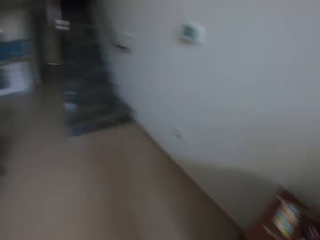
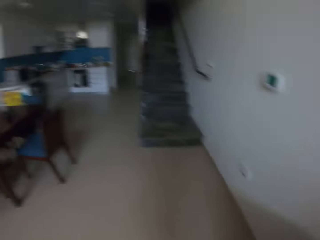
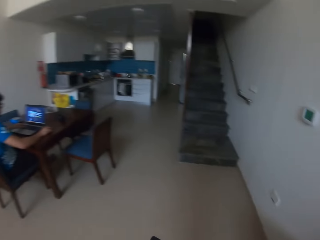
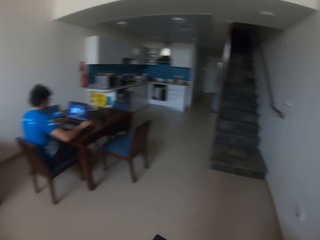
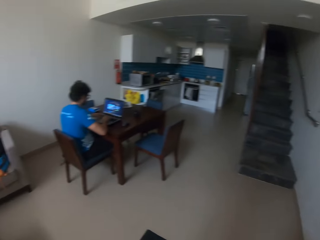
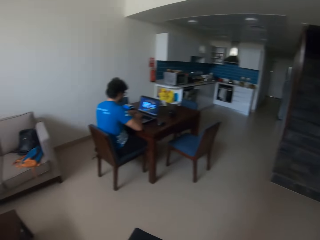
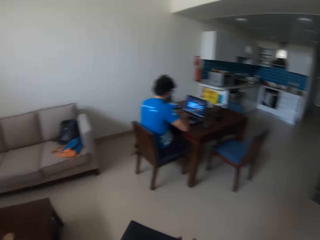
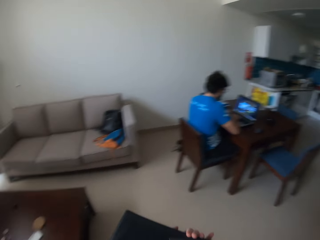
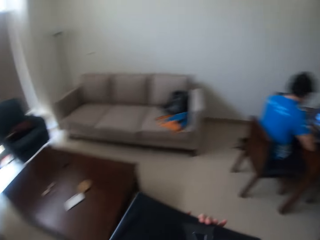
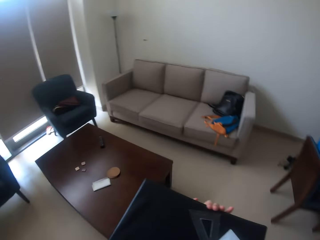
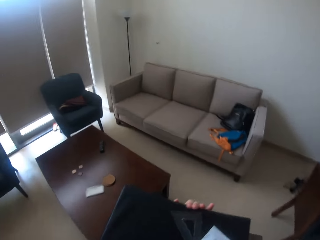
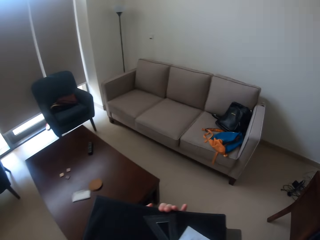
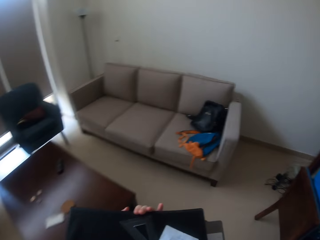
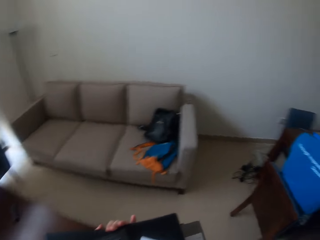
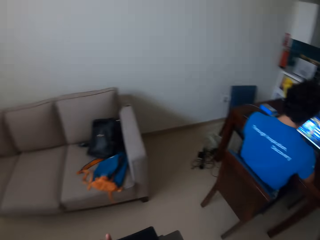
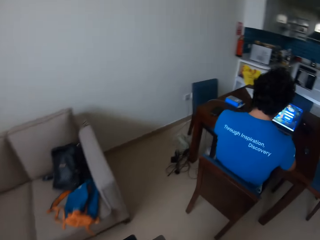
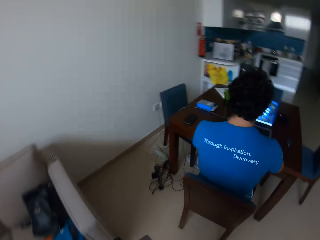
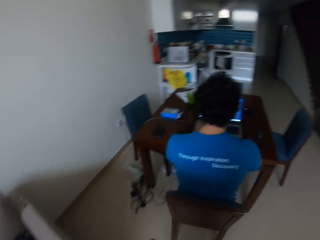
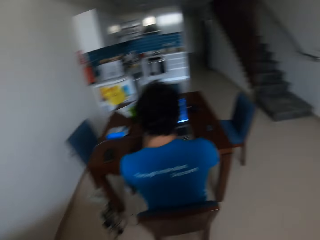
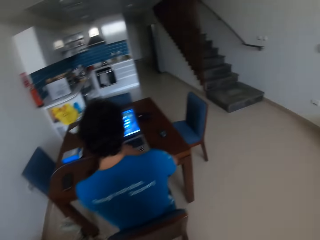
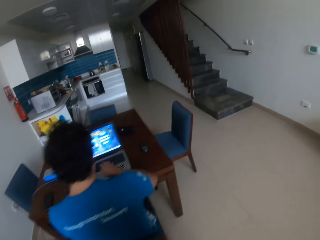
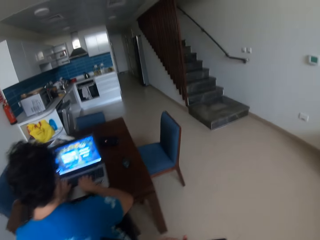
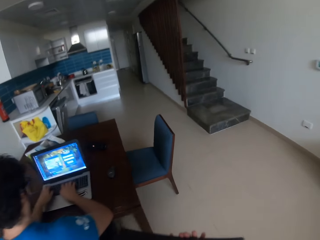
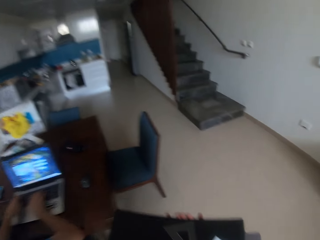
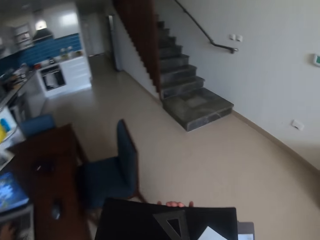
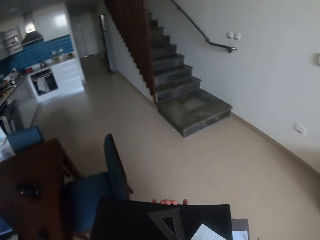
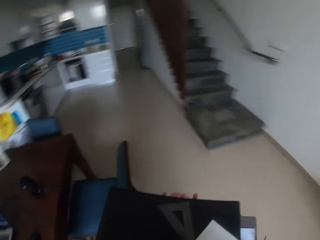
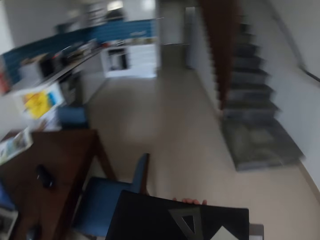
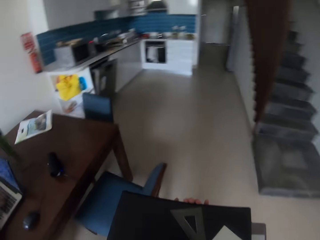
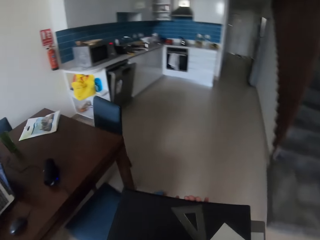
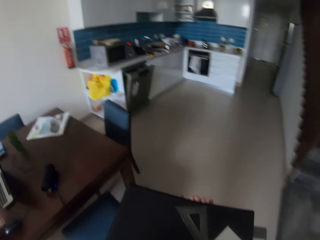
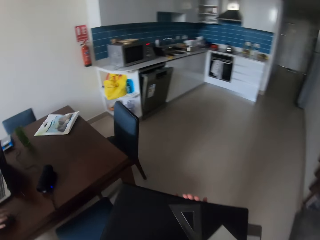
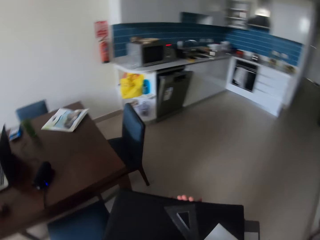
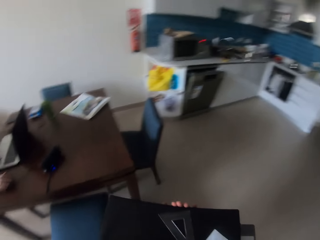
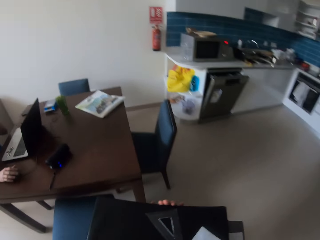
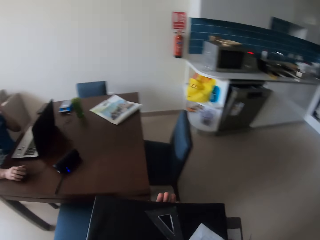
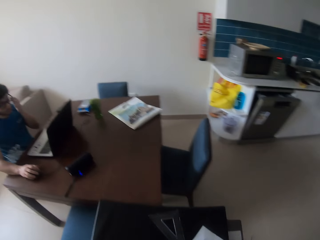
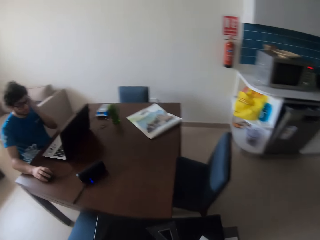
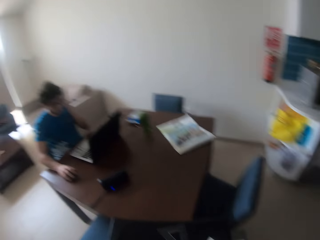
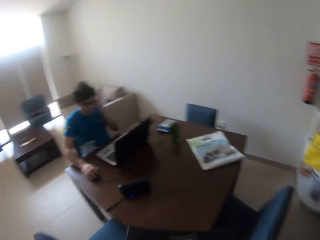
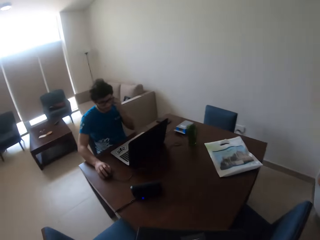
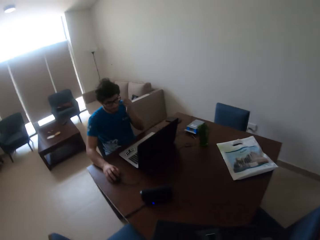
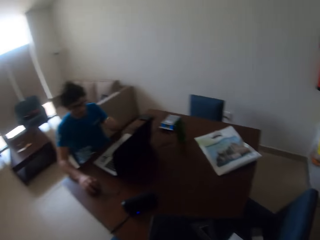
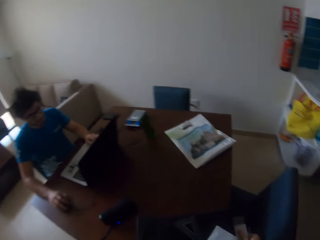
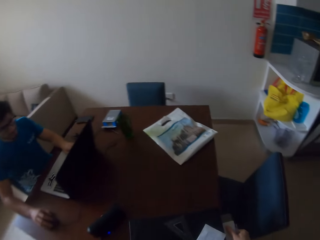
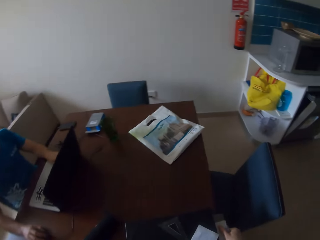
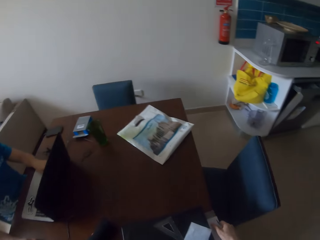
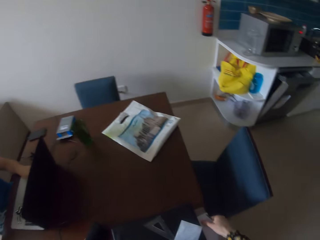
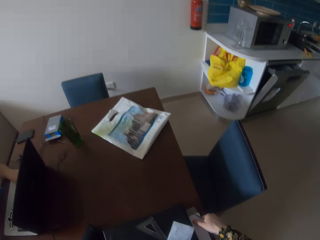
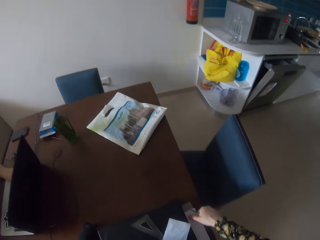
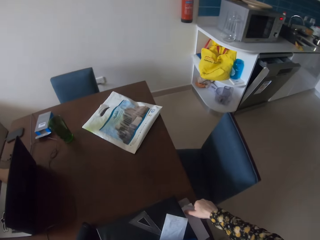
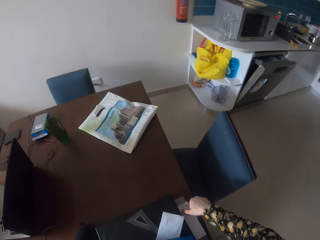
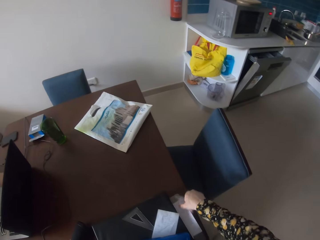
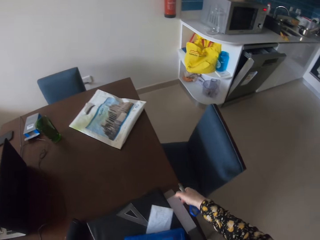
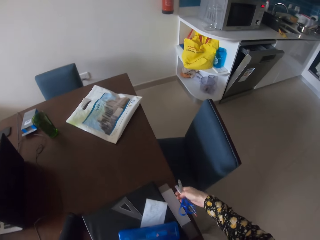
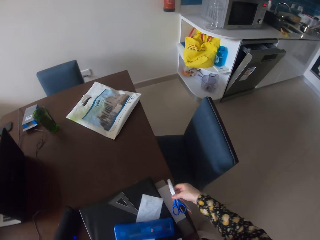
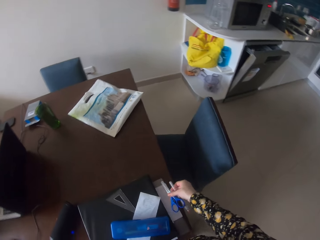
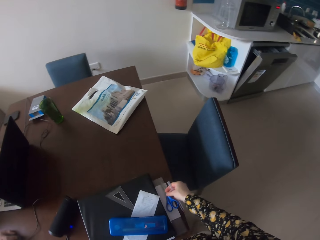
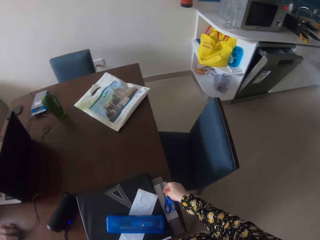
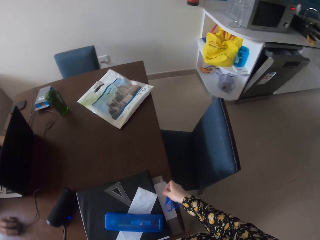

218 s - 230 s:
The camera wearer looks around the room. They walk beside a man. They put the documents or laptop on top of the table.

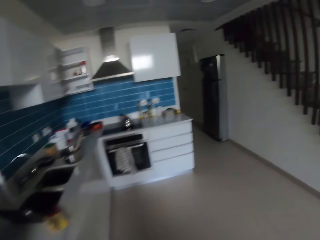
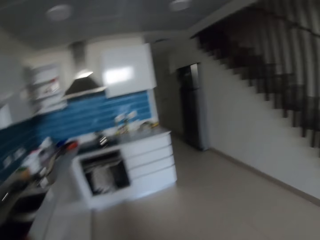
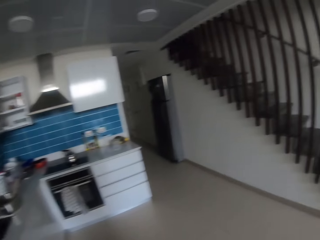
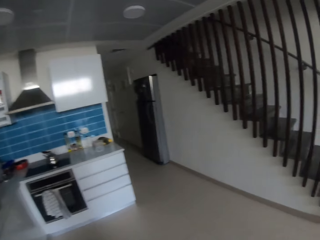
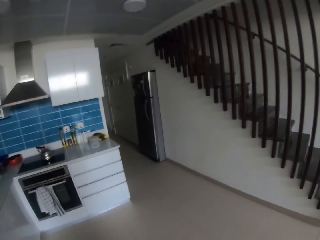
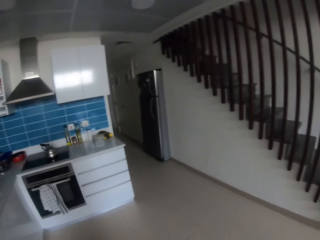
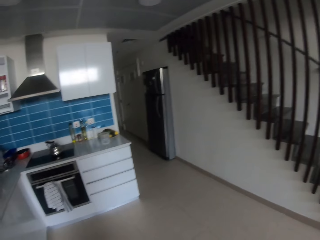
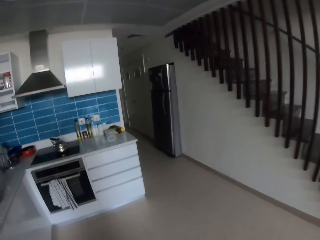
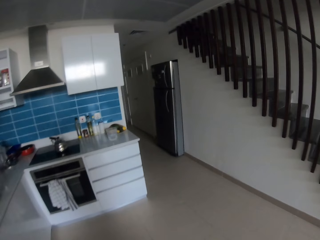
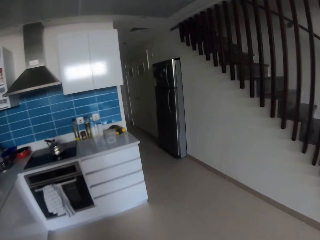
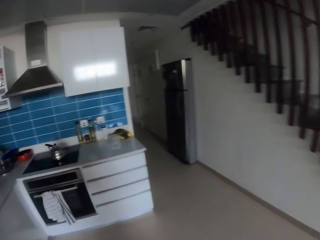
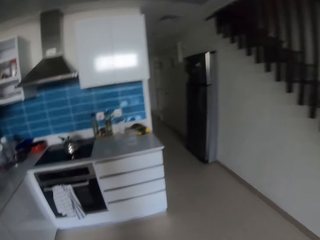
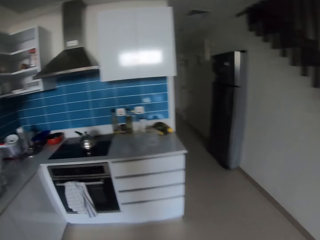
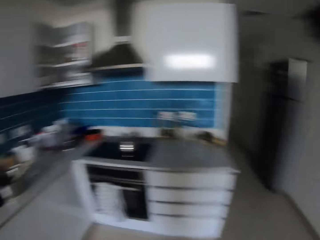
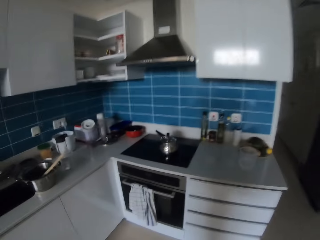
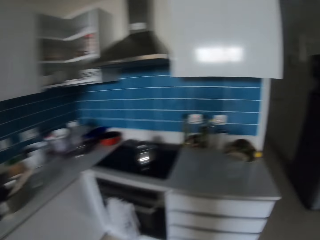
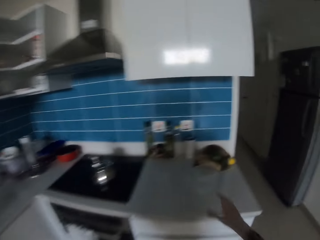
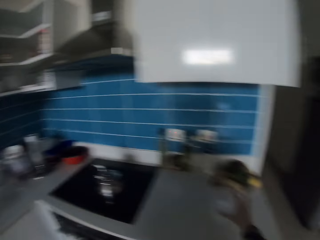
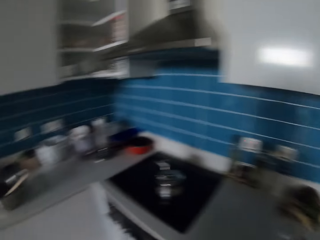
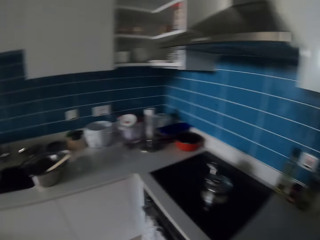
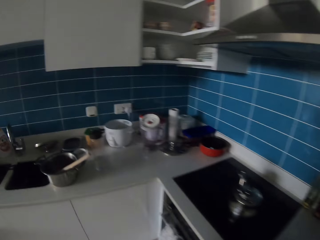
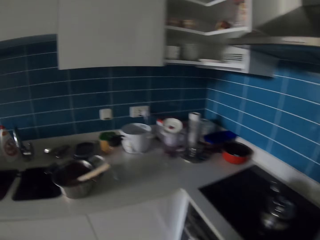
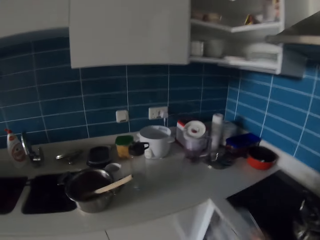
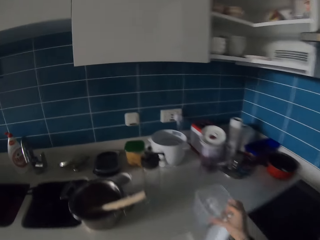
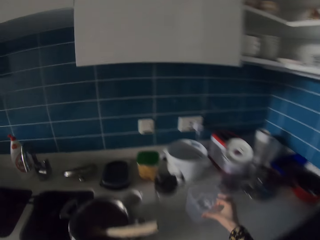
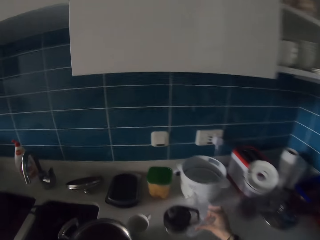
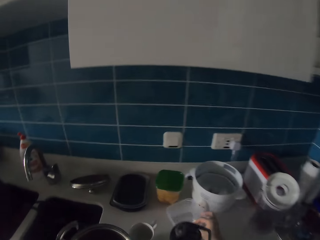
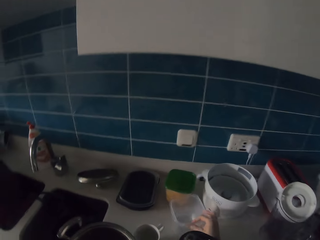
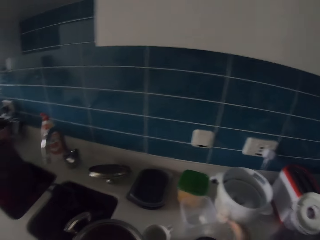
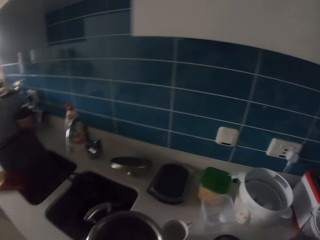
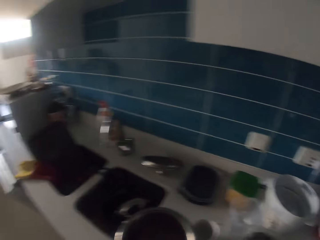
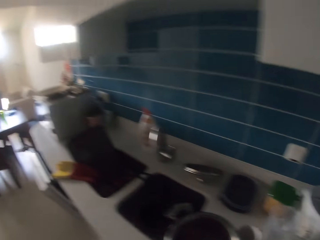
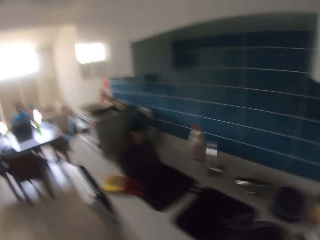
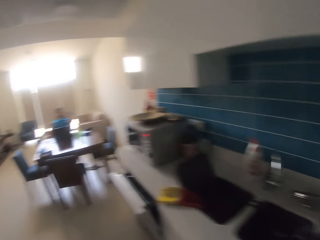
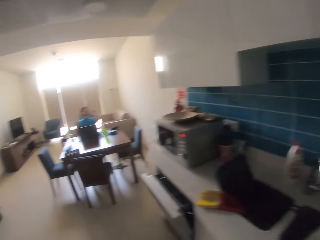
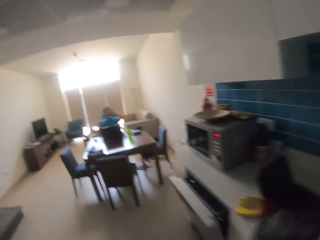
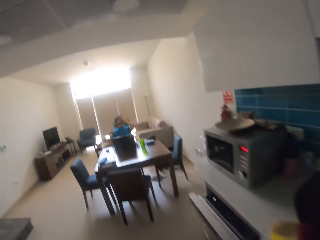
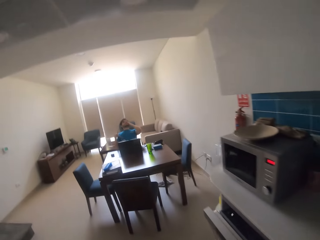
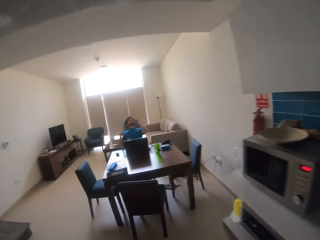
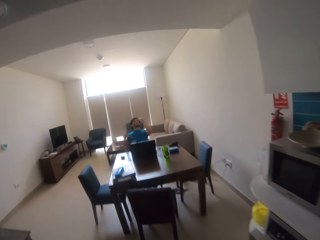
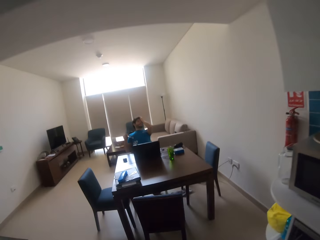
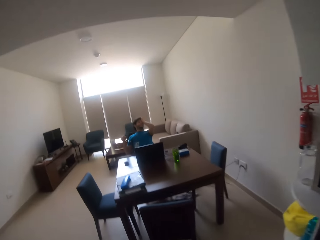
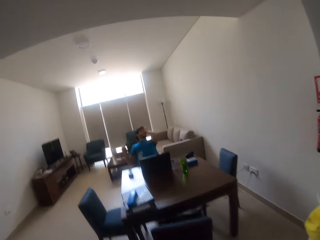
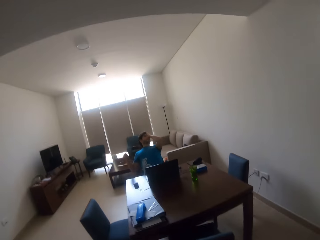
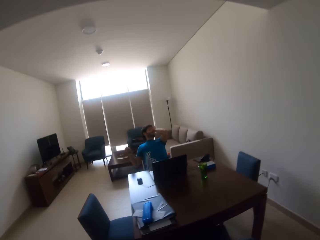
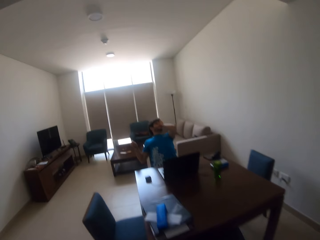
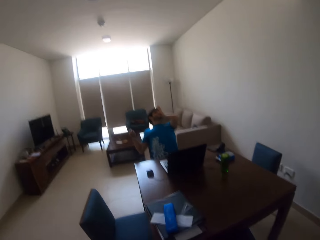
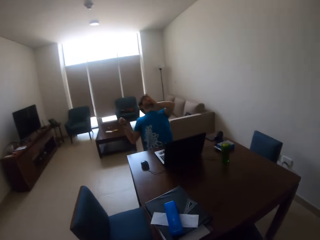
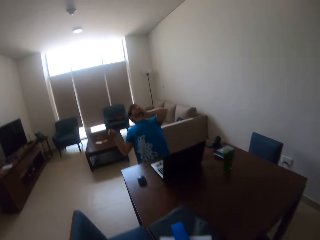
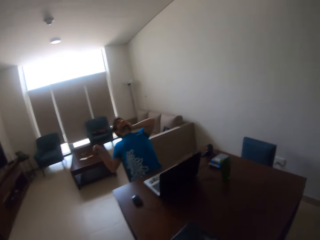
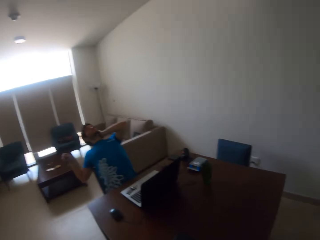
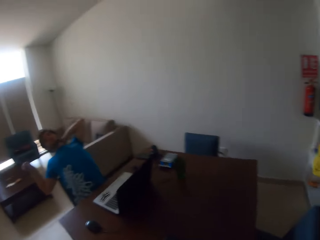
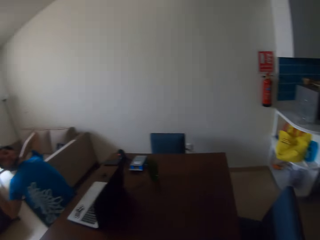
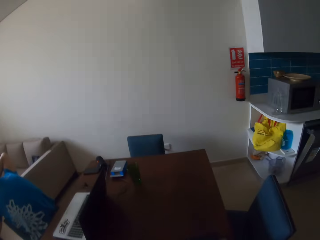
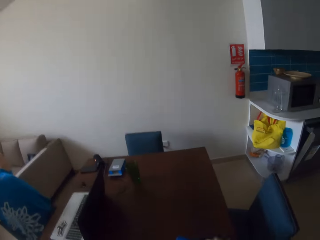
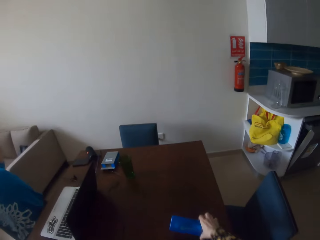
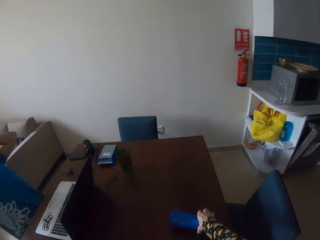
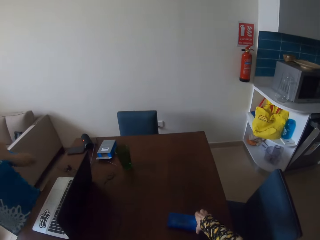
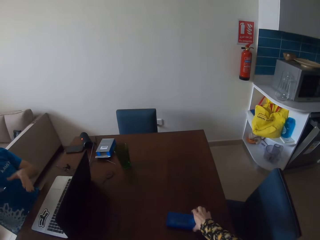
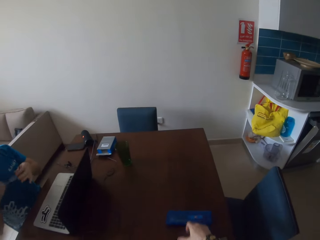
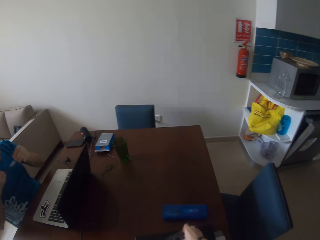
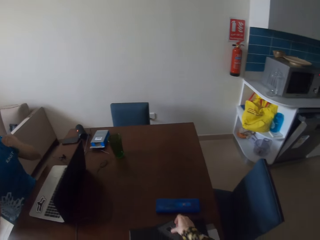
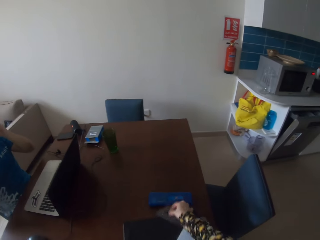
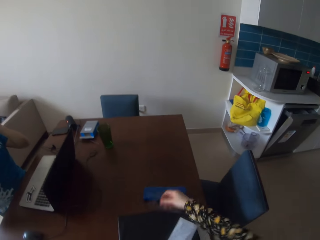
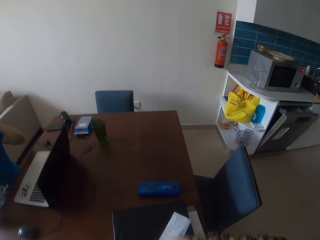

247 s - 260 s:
The camera wearer walks around the house. He takes a water cup. He puts down the cup. He walks along the countertop. He moves his hand. He walks towards the table. A man stretches his hands. The camera wearer puts down the box. He holds the ruler.
